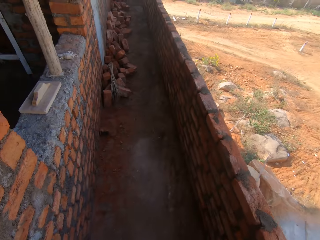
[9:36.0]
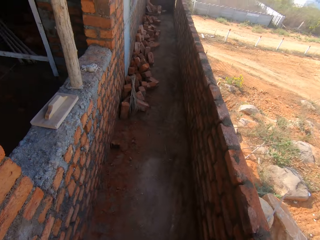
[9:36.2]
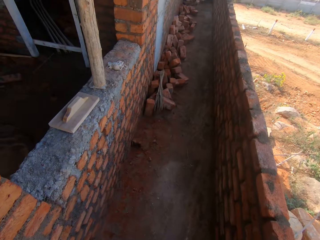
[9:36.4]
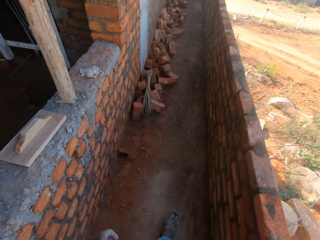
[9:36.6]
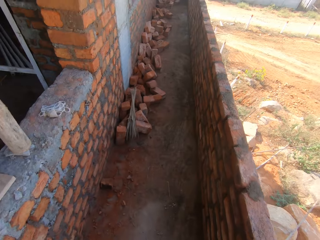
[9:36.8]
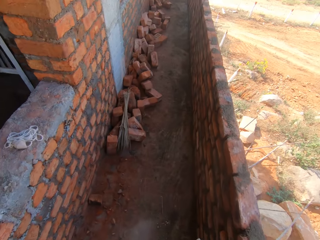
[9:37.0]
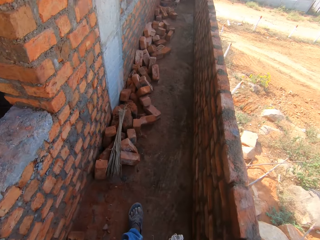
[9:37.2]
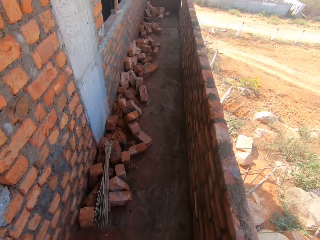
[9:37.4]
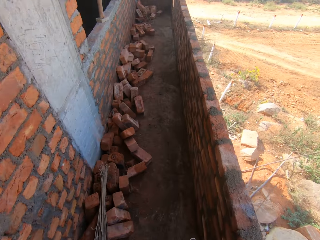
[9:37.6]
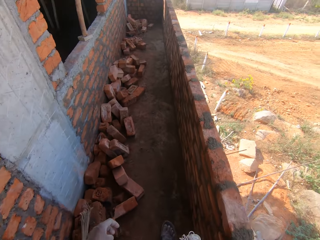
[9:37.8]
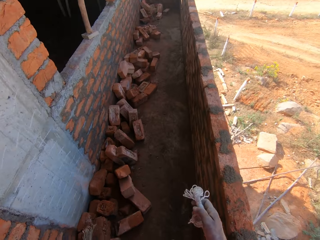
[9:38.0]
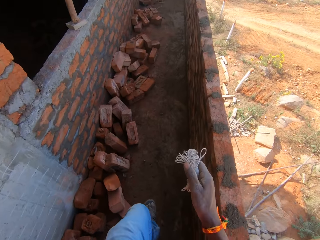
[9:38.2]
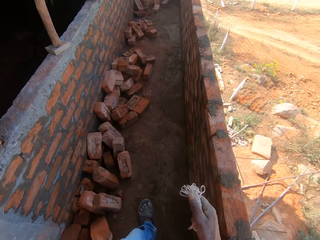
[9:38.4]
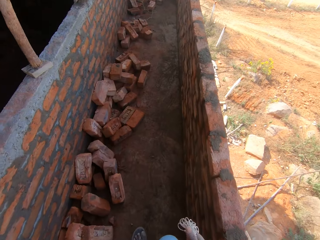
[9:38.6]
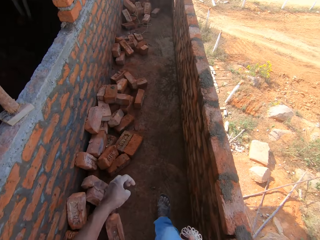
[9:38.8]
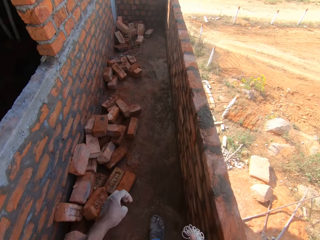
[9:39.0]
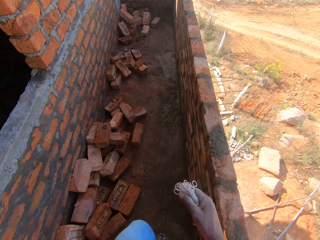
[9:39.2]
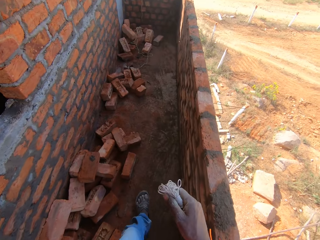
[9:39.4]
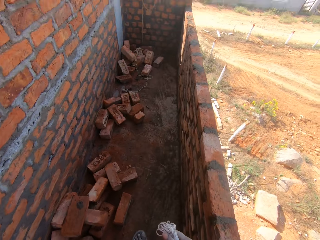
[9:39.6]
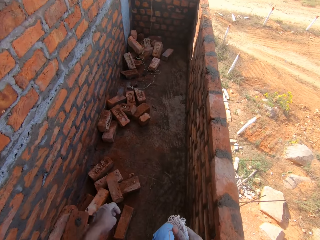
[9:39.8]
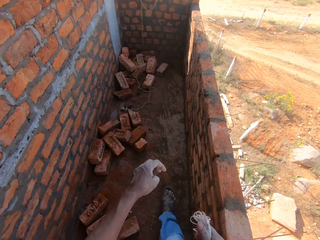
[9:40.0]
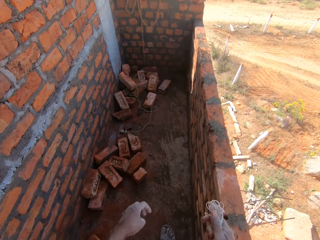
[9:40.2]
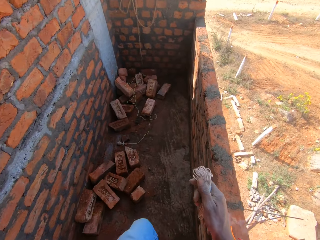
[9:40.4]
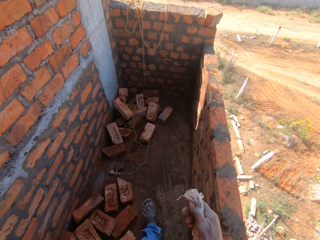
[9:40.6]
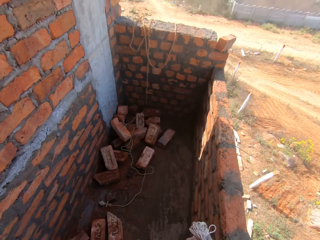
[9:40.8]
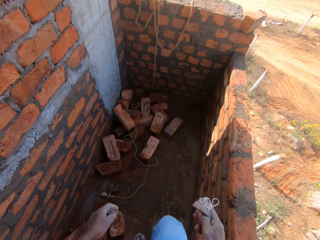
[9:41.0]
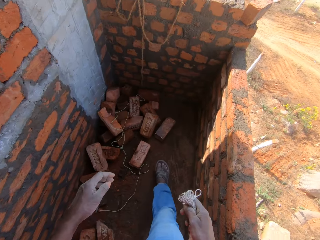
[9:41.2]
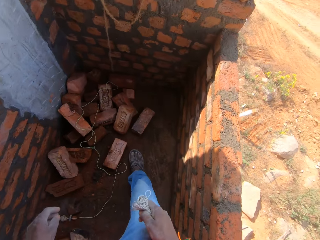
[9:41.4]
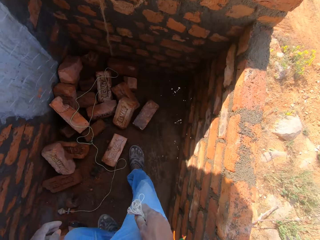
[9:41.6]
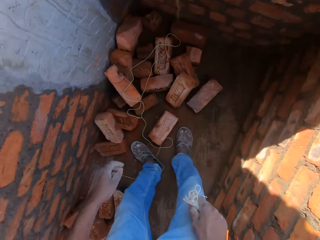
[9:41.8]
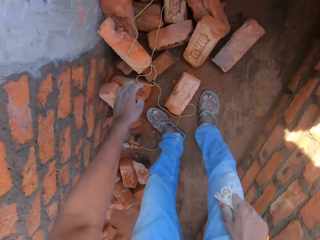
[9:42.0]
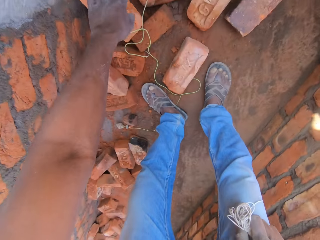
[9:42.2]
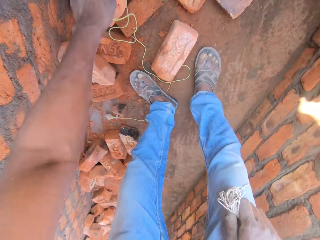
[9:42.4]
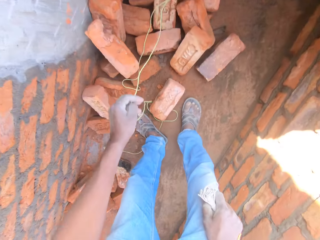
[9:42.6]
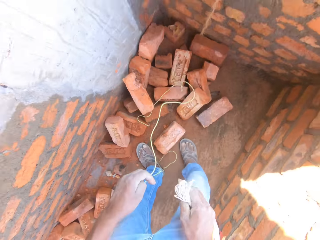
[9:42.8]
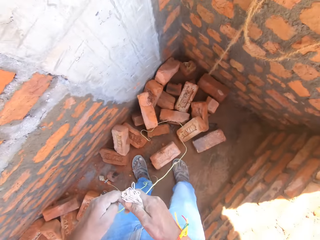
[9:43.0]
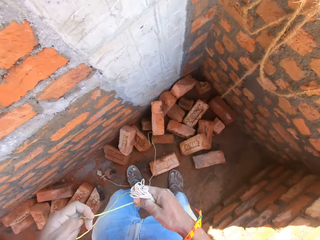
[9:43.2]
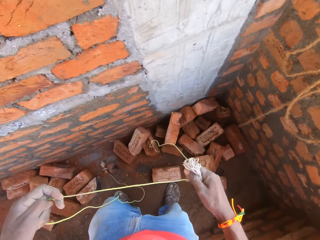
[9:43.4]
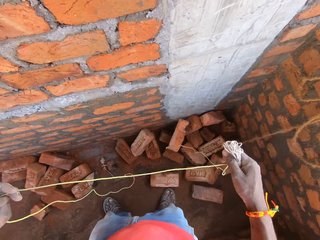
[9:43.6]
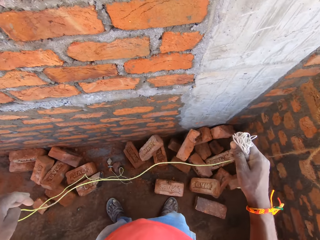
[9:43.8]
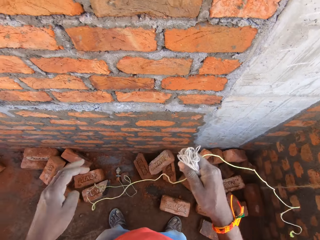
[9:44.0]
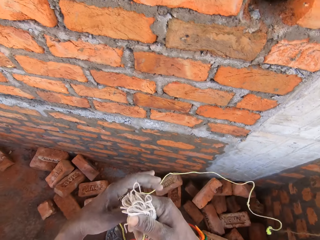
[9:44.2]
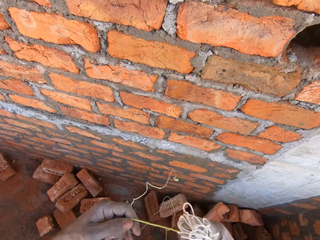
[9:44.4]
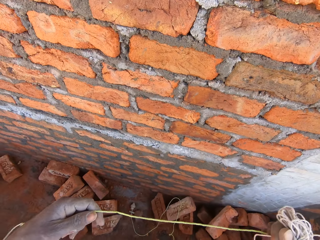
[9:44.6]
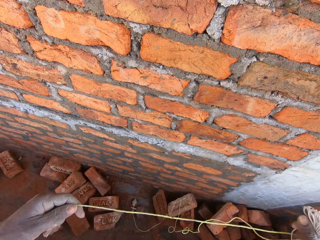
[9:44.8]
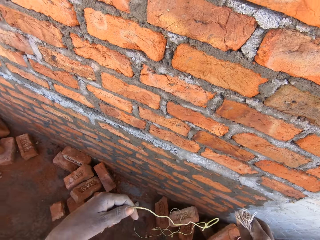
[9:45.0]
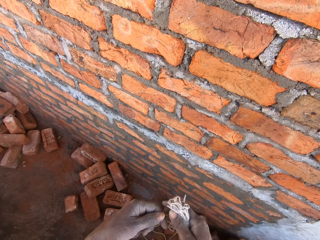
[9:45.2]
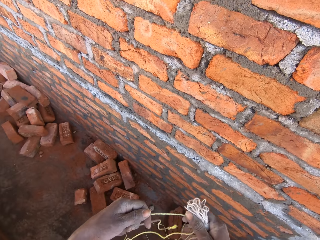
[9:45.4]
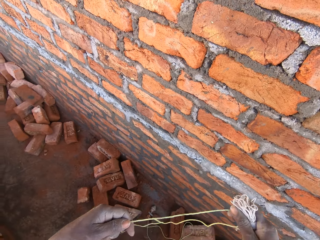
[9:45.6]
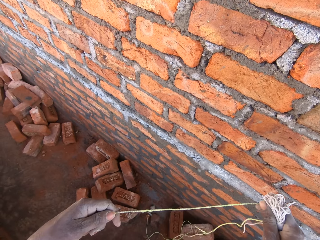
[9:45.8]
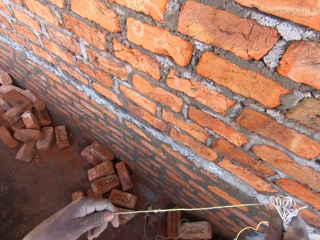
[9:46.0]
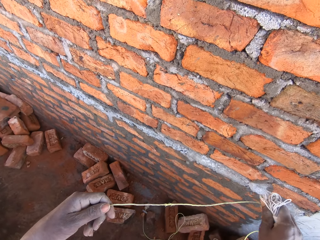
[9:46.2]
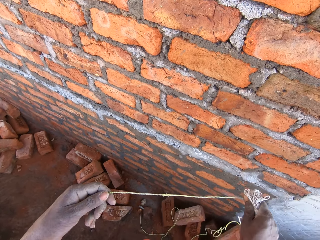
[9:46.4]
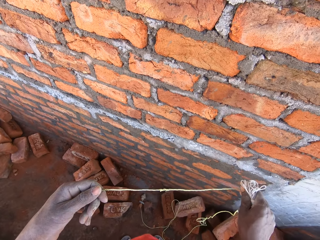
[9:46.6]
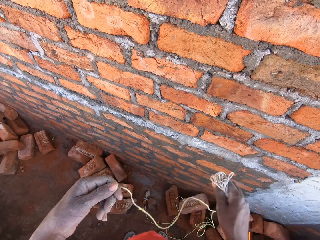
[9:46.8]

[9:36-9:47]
The camera wearer walks around the house. They move hands. They spit on the floor. They pick up a string on the concrete block with the left hand. They straighten the string with both hands.

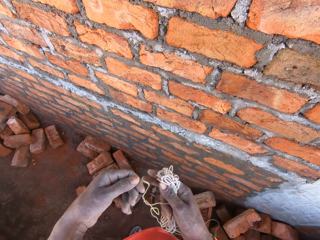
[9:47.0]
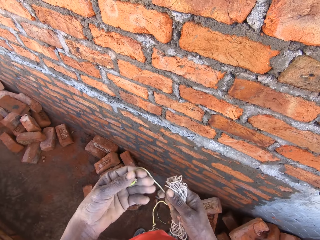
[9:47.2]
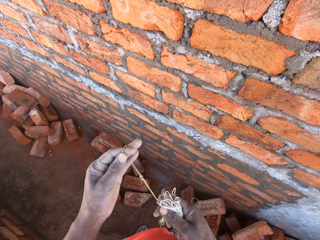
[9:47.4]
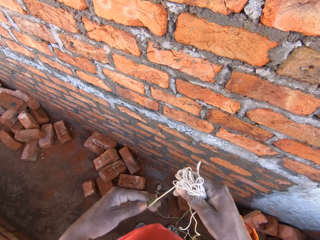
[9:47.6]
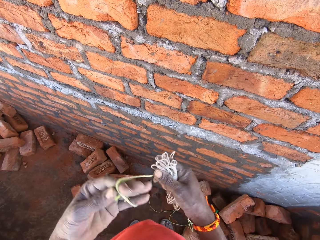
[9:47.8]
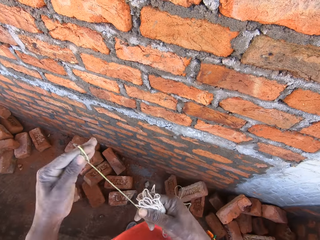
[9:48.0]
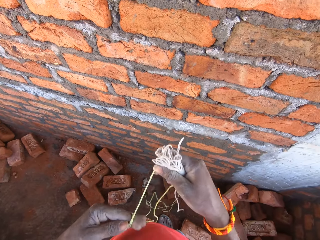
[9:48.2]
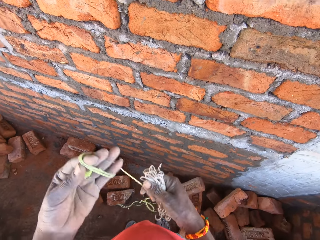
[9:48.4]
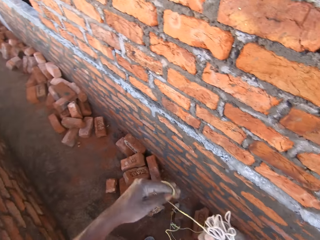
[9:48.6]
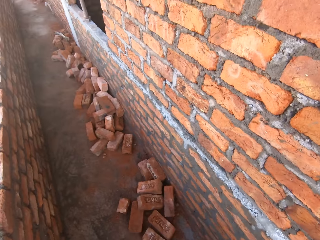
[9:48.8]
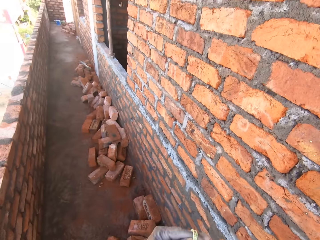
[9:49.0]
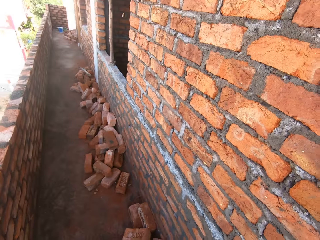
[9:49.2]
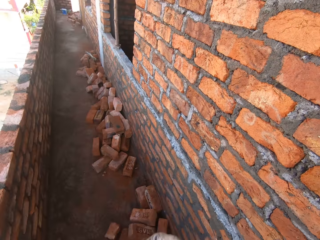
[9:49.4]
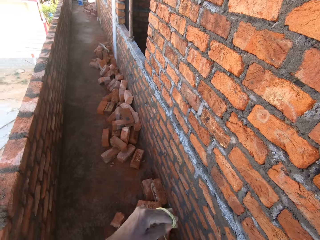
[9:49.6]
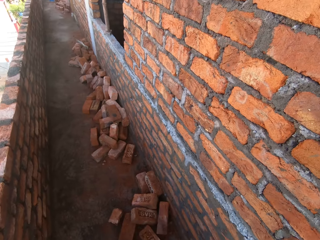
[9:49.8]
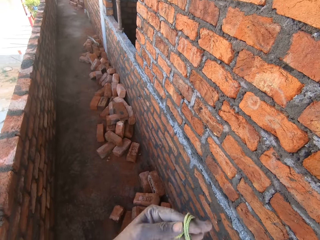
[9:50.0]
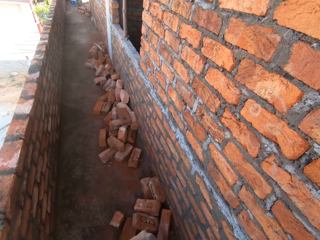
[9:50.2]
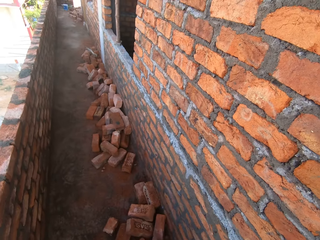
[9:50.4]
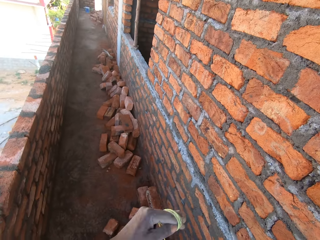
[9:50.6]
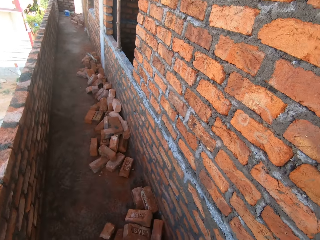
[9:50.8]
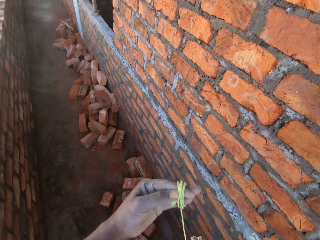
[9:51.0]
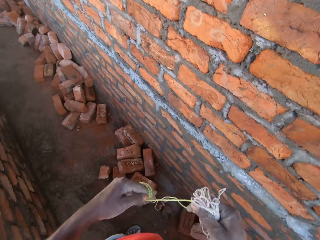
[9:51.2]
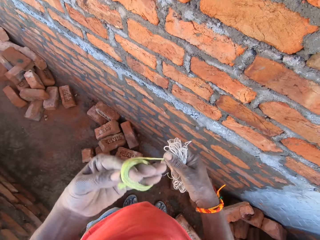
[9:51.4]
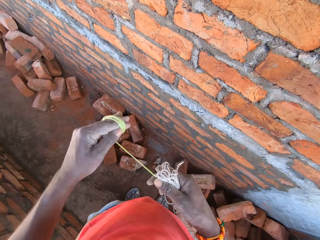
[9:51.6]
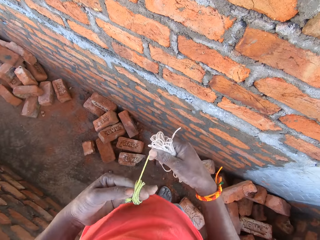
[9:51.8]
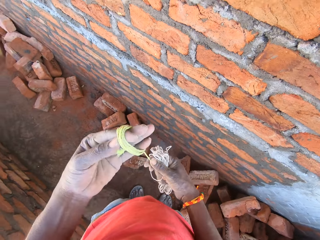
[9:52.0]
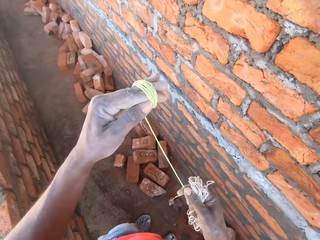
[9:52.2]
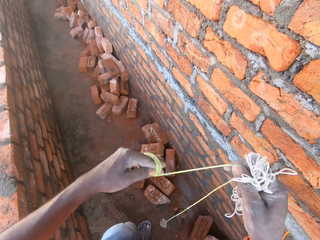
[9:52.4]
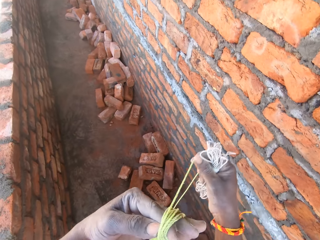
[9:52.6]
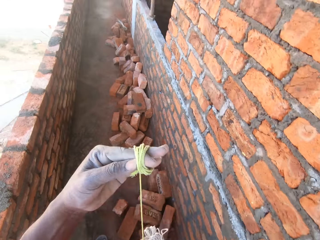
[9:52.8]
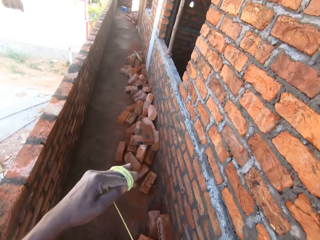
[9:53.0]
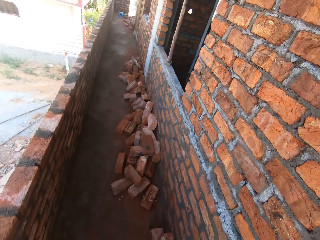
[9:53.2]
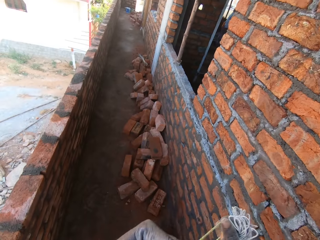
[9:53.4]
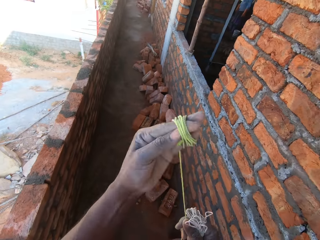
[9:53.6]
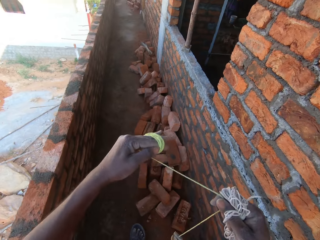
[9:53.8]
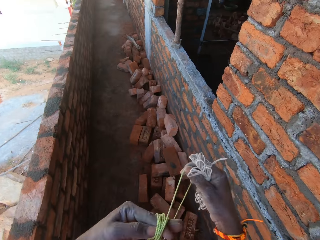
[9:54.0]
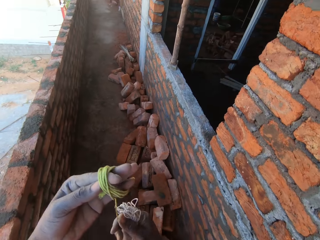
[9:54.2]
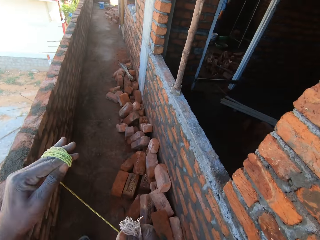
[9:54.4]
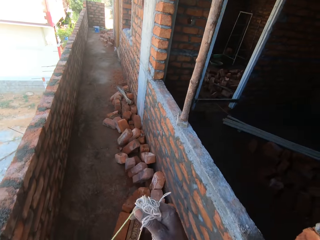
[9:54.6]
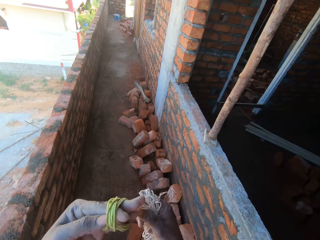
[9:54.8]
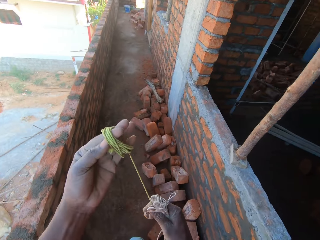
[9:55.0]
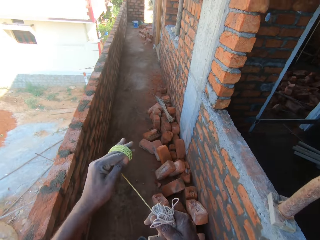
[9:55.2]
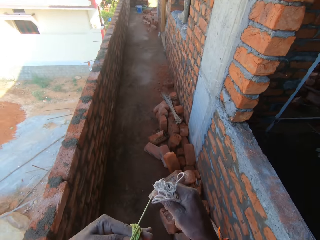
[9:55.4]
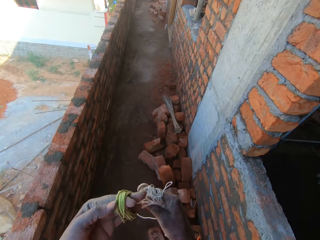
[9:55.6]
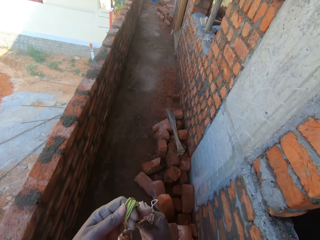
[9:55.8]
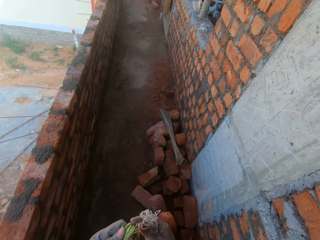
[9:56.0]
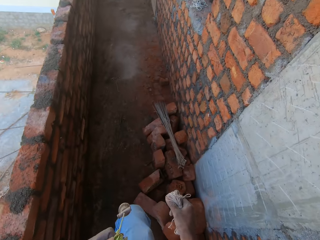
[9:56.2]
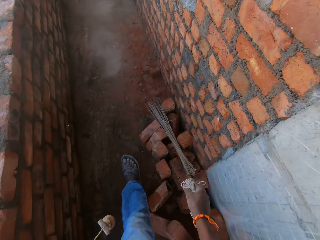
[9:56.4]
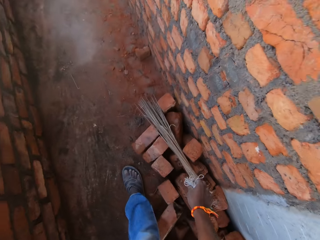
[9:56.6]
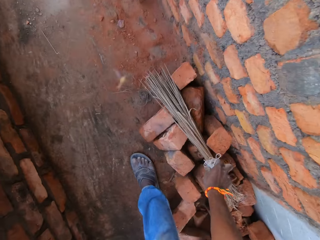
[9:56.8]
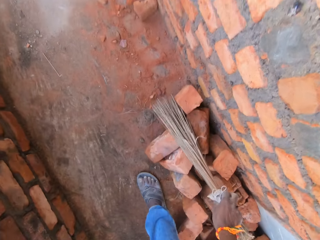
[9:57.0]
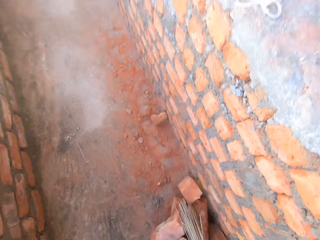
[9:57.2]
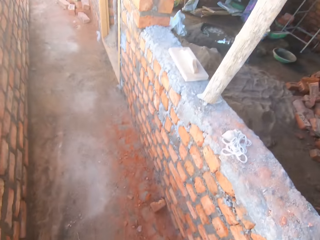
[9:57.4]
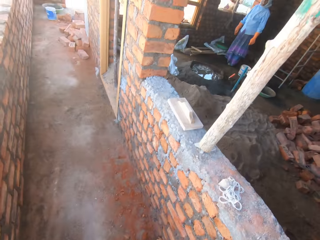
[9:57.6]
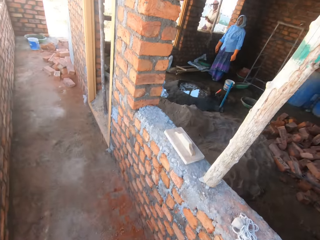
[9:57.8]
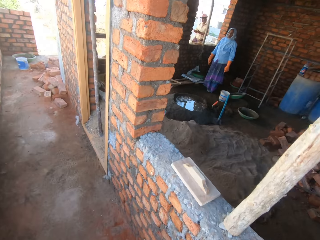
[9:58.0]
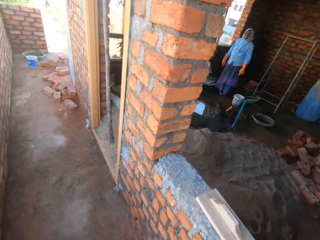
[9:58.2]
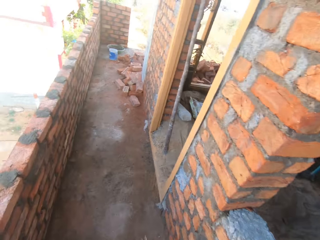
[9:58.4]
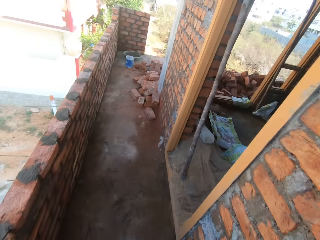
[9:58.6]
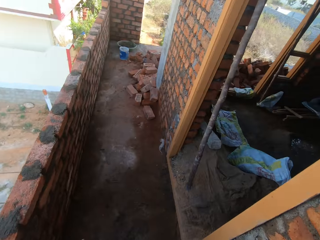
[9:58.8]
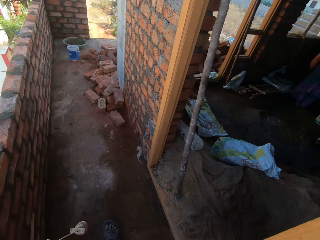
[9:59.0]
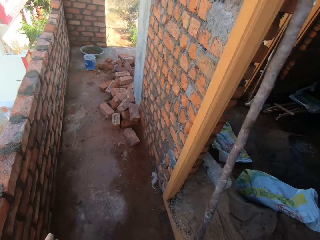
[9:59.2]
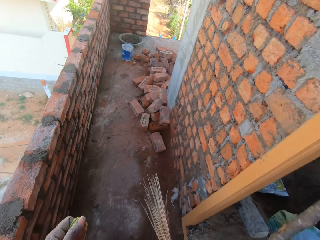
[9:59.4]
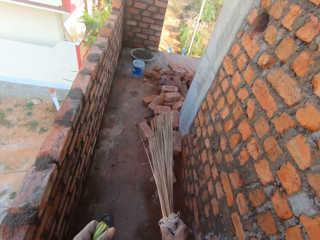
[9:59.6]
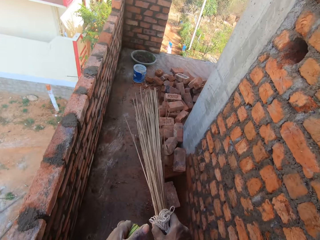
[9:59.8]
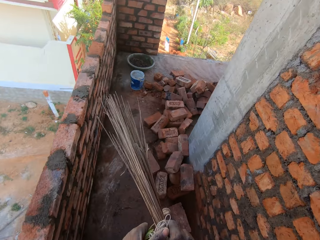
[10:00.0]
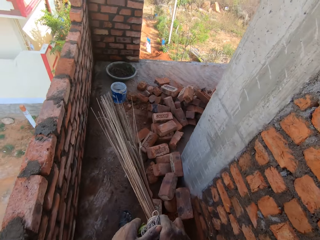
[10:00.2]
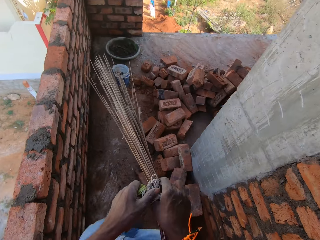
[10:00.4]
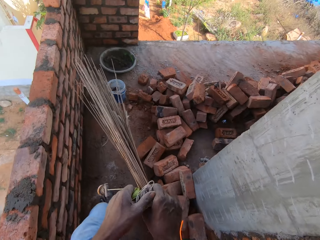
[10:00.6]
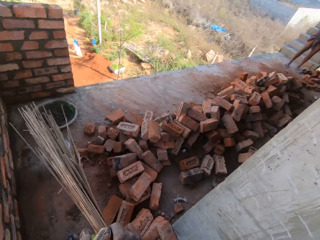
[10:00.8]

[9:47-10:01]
The camera wearer rolls the string on the left hand. They converse with a person. They roll the string on the left hand. They pick up the sweeping broom on the concrete blocks with the right hand. They walk around.
